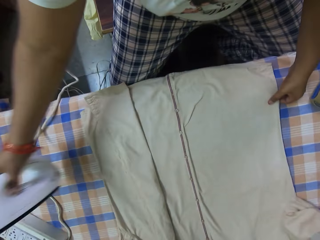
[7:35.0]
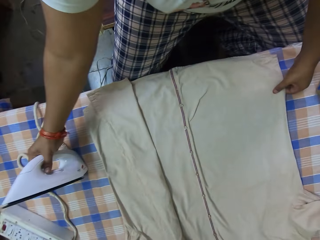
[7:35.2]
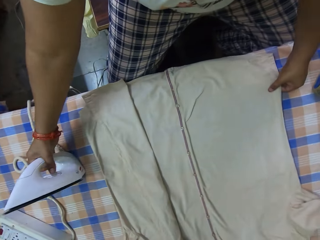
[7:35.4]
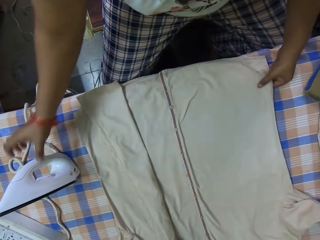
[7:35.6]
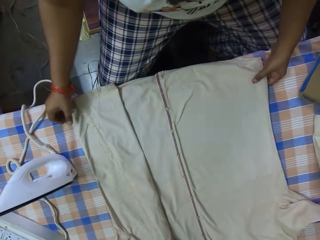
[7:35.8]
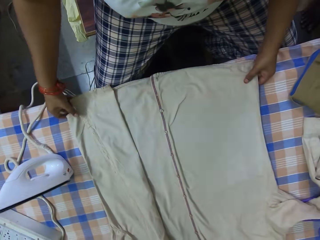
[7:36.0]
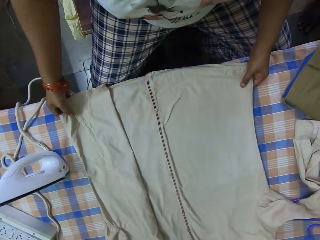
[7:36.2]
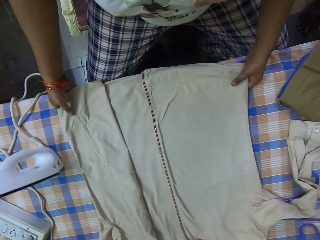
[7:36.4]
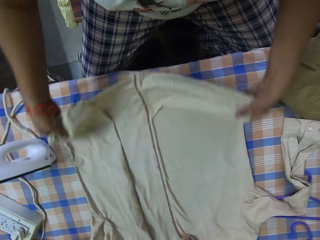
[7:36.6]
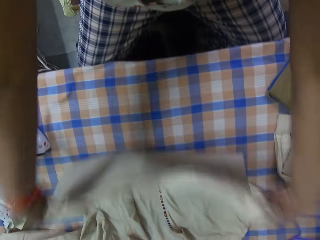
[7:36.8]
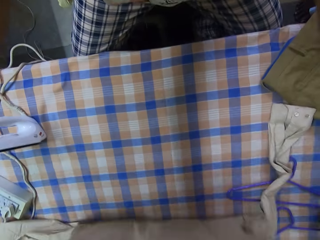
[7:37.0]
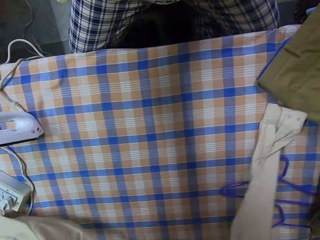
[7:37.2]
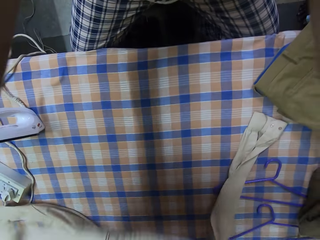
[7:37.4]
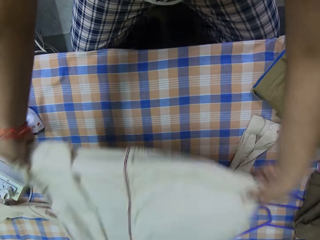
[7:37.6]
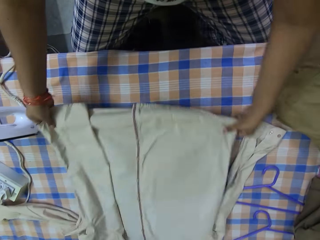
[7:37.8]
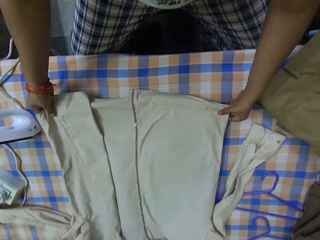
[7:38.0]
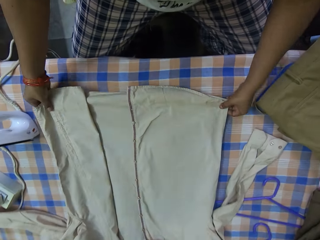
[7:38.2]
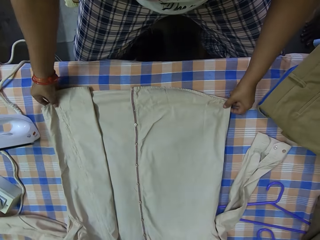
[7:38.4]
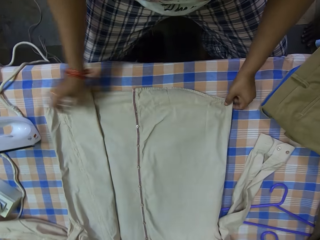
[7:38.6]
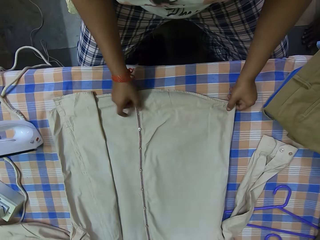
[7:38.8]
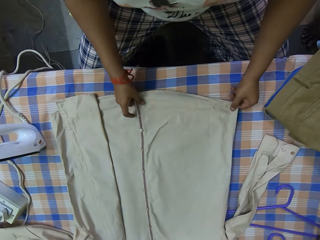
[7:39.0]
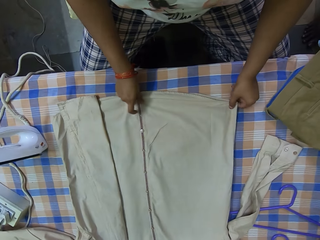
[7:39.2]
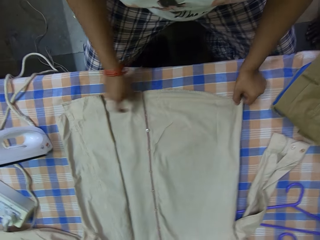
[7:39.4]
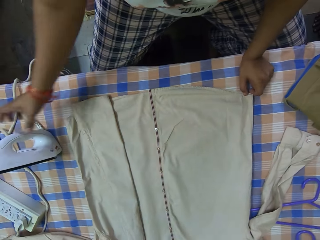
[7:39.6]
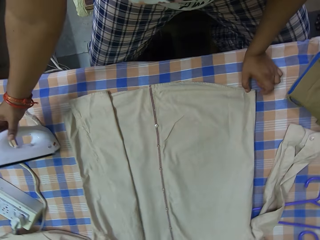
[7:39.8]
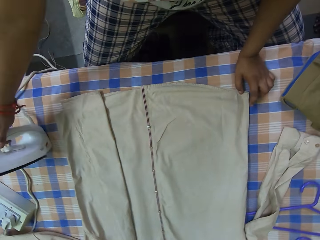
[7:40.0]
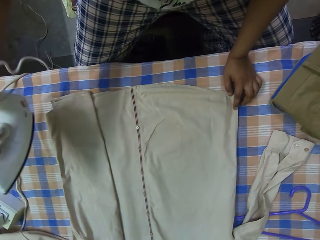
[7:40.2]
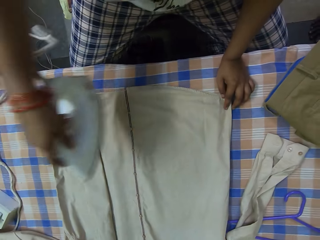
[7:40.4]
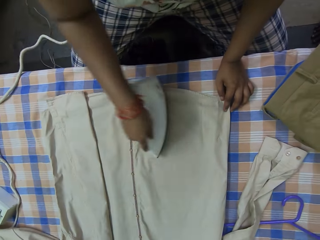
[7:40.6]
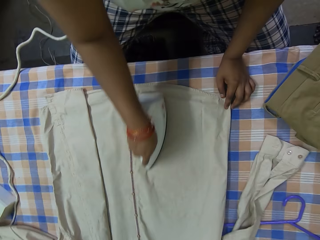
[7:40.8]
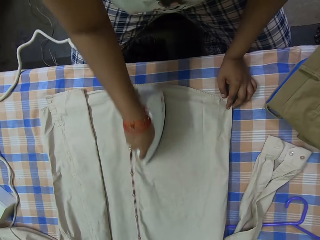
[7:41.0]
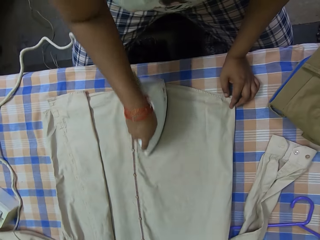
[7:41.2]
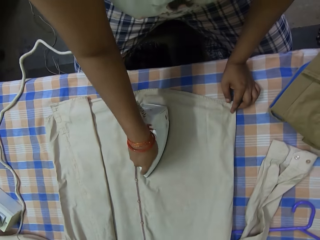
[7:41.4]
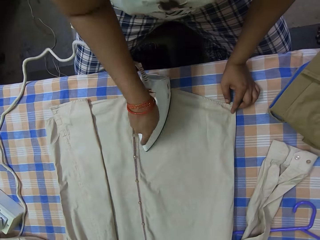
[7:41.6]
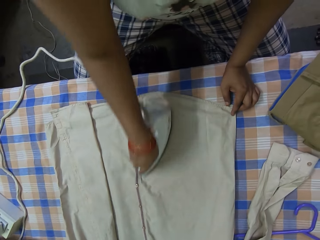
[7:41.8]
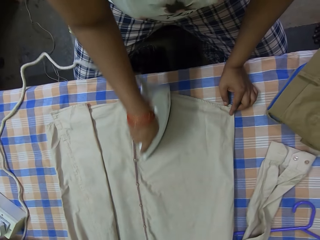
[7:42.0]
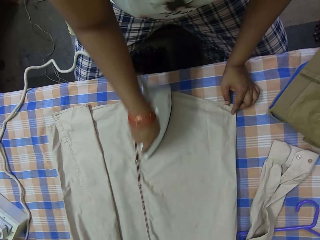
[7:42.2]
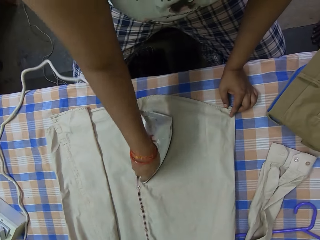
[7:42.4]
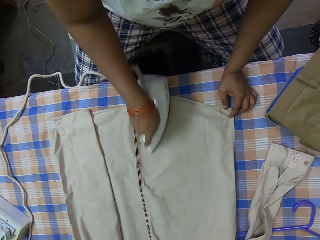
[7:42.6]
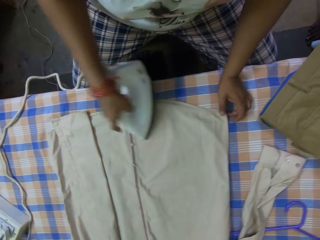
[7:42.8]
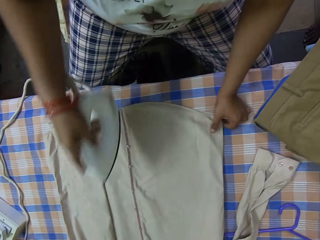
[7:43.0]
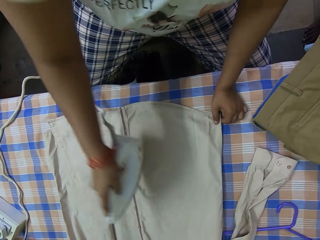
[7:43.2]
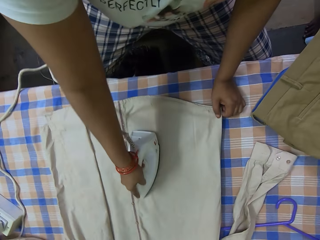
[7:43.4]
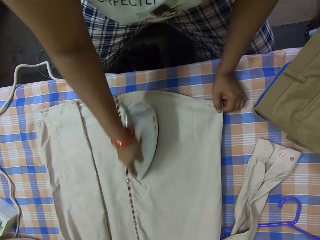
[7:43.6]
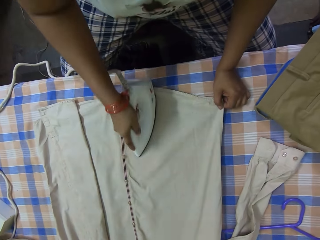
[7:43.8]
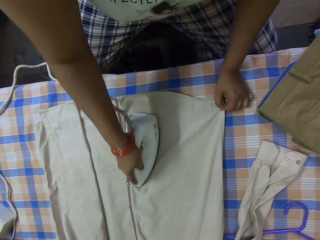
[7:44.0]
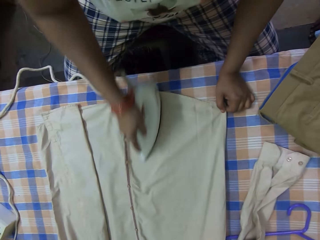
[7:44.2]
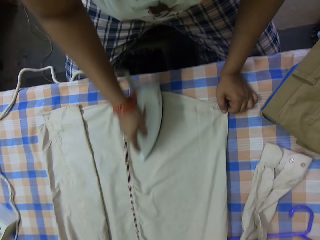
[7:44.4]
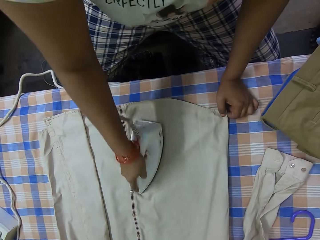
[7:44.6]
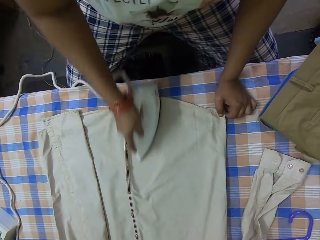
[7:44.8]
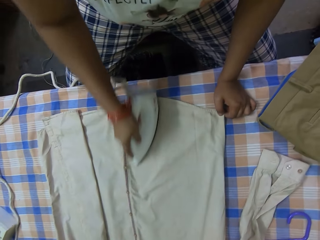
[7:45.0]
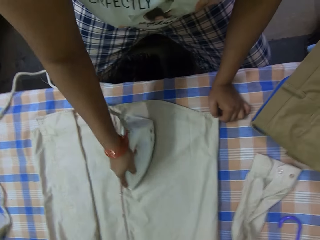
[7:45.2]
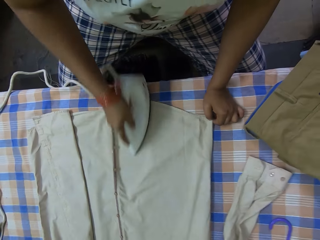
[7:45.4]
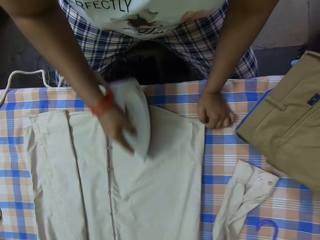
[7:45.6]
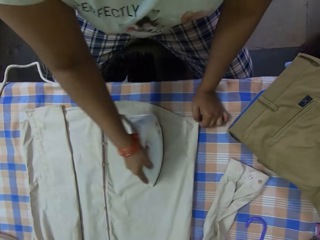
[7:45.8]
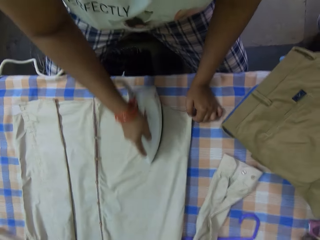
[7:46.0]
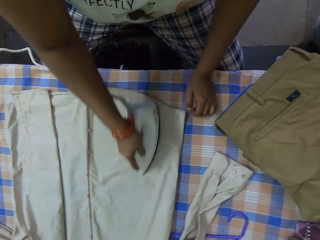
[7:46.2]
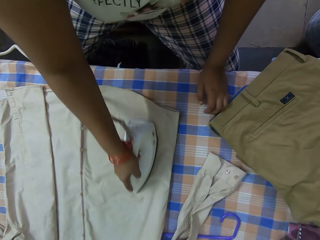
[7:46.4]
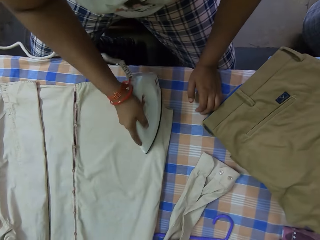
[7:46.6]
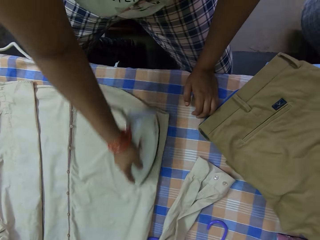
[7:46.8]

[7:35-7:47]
The camera wearer drops the iron in her right hand on the ironing board. She adjusts the shirt on the ironing board with her hands. She lifts up a piece of cloth. She picks up the iron from the ironing board with her right hand. She irons the shirt on the ironing board with the iron in her right hand.

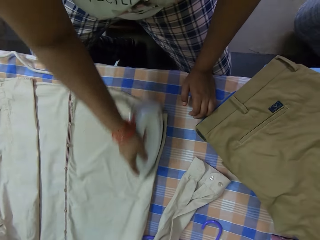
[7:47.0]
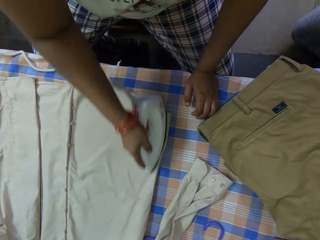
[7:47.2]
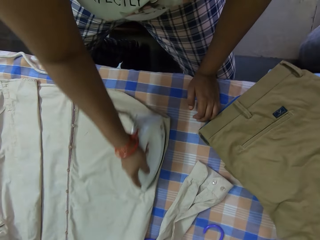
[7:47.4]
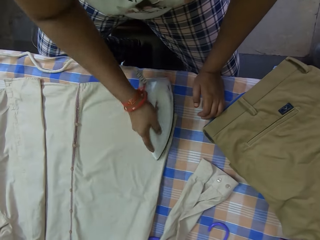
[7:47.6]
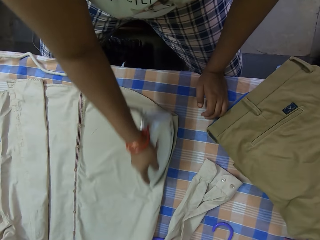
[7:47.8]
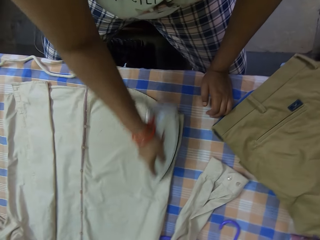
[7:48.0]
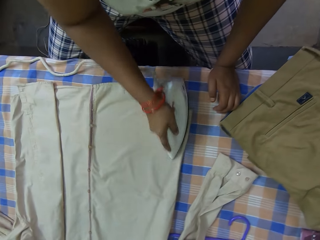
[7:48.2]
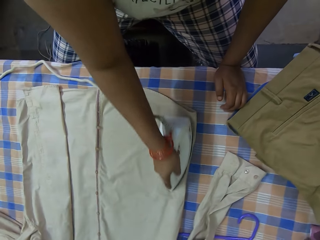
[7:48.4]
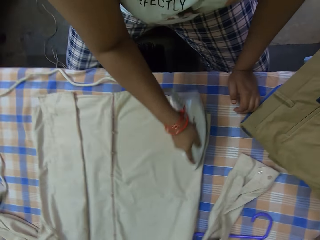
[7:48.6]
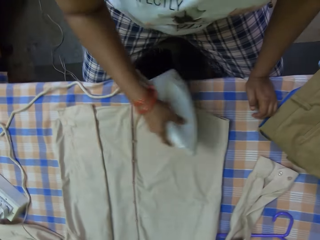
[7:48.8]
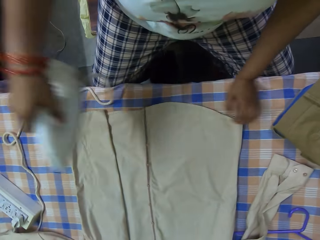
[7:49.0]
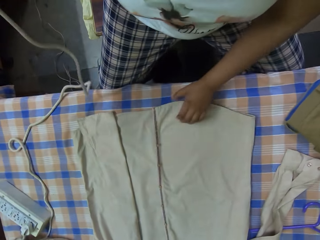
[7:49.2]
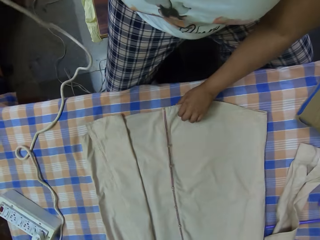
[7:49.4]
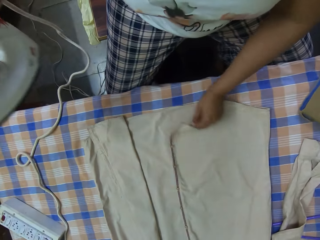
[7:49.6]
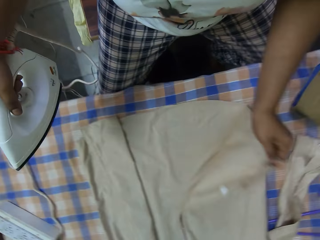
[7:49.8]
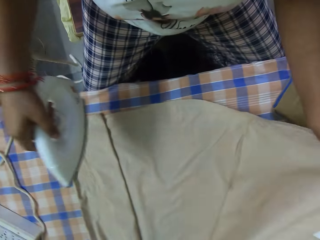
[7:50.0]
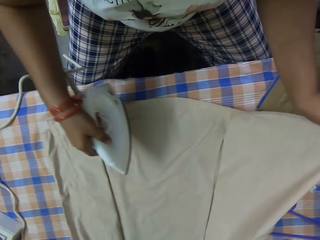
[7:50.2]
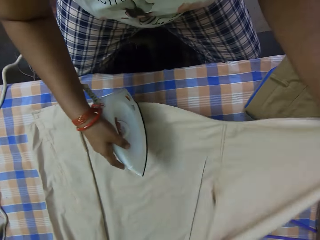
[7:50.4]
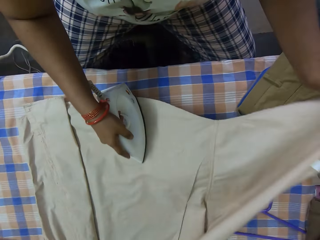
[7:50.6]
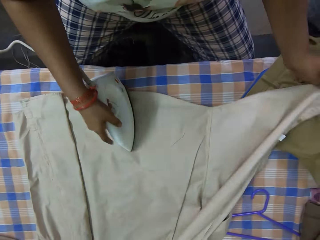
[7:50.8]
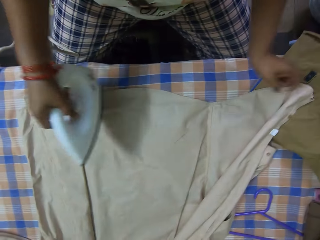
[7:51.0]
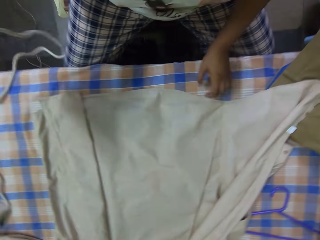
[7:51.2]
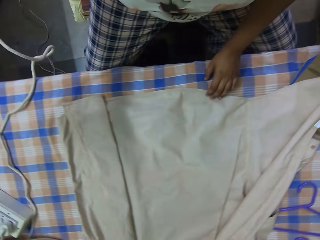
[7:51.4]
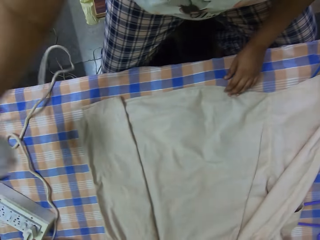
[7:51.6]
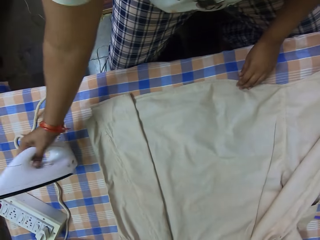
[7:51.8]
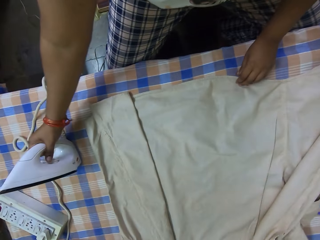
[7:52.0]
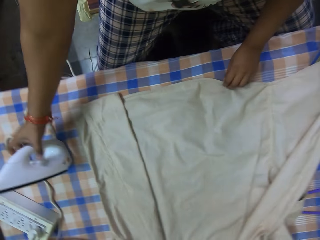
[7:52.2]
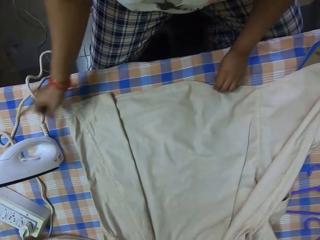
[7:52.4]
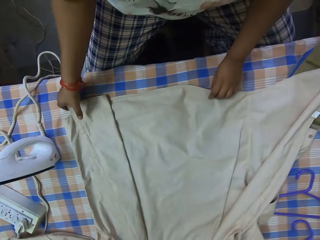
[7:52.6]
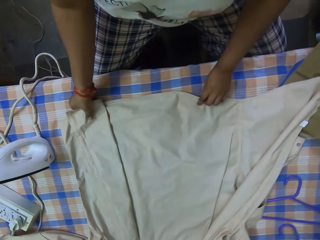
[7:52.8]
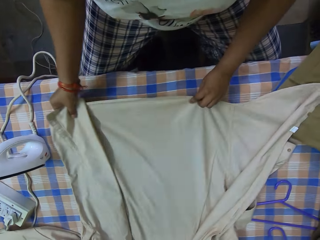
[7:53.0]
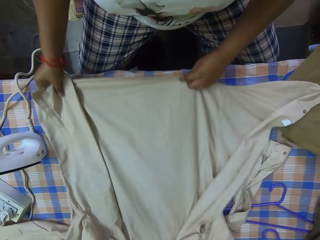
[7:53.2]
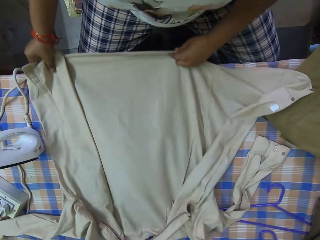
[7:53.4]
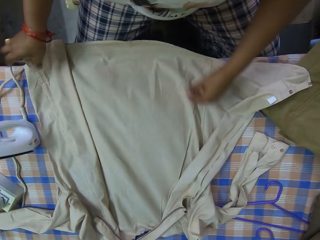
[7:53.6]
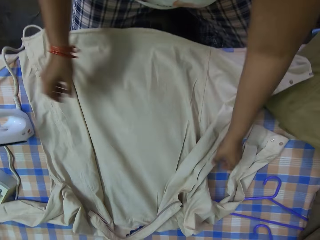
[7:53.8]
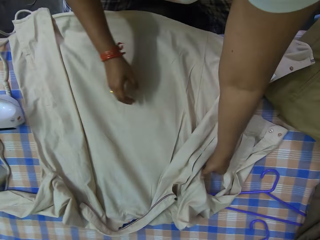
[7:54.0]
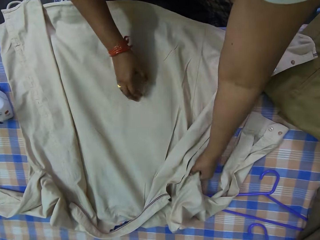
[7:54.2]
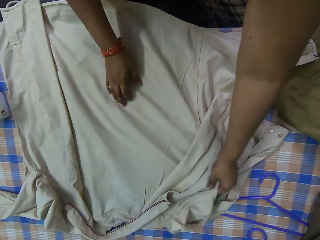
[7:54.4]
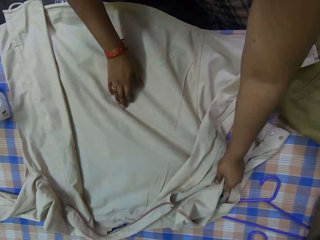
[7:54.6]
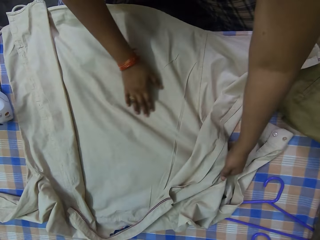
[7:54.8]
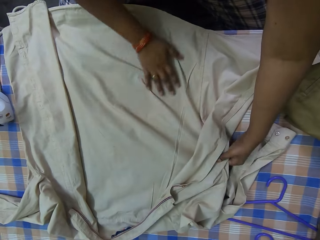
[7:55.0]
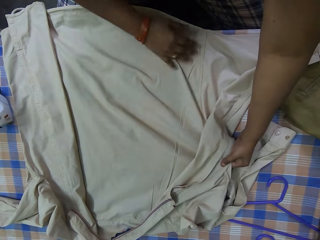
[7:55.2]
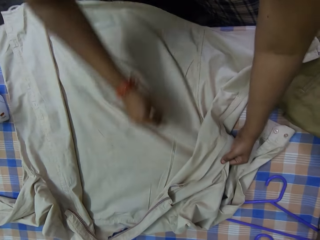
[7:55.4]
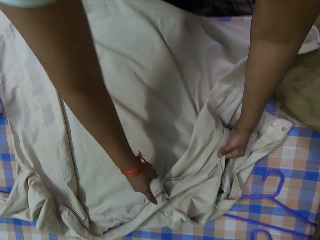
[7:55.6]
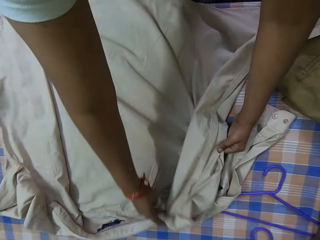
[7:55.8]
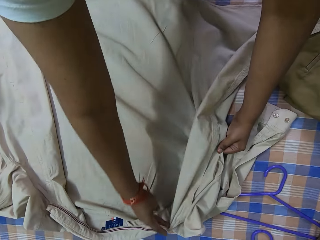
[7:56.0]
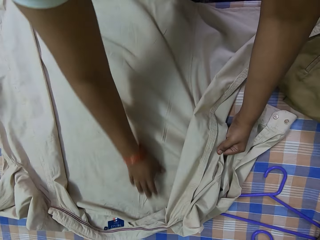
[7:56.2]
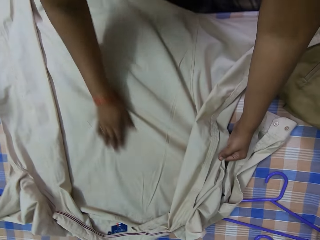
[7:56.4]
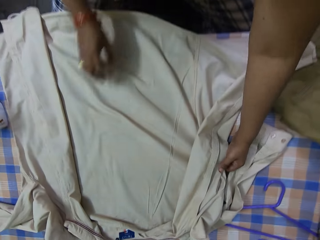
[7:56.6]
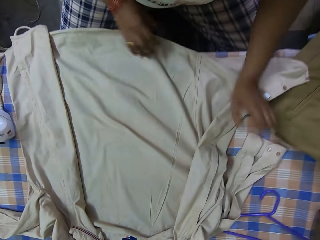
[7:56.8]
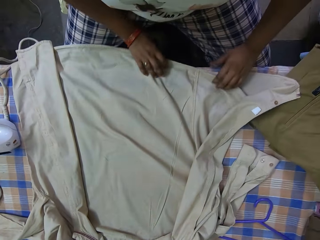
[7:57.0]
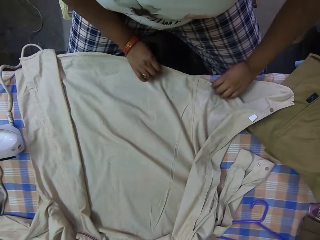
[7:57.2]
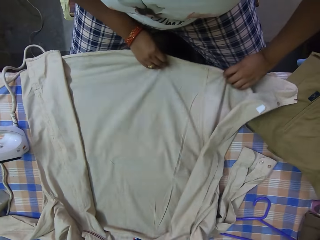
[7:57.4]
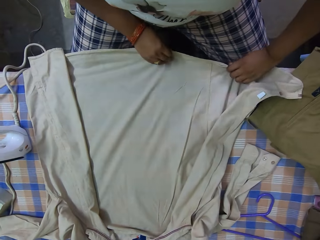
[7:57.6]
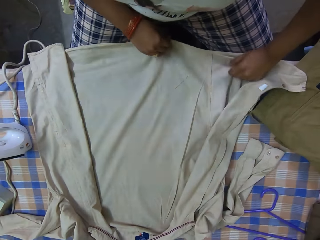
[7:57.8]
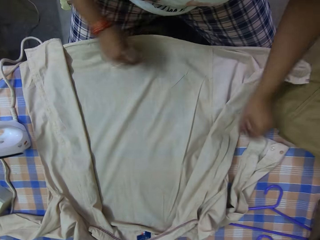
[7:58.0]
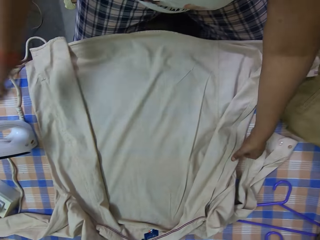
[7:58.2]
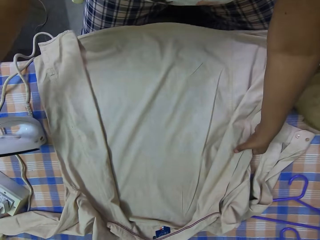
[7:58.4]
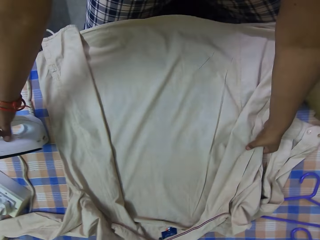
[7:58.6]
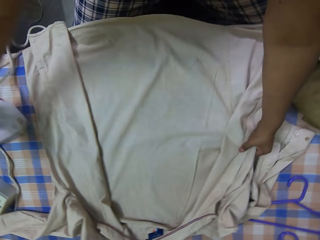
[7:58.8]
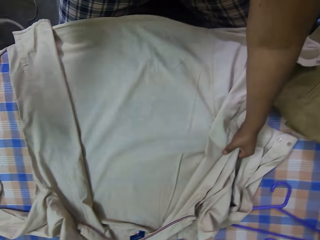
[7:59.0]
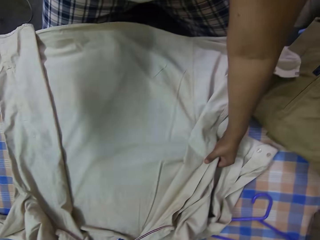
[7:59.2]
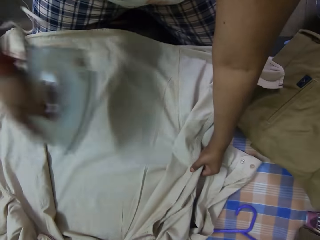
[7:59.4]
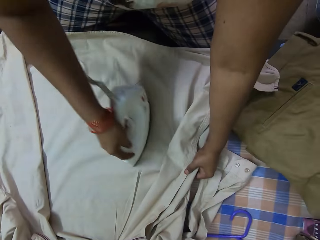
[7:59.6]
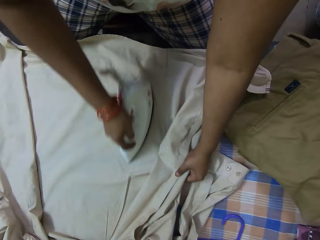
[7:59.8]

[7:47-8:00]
The camera wearer adjusts the shirt on the ironing board with her left hand. She lifts up an iron box with her right hand. She drops the iron in her right hand on the ironing board. She adjusts the shirt on the ironing board with her hands. She unfolds a piece of cloth. She picks up the iron from the ironing board with her right hand.
